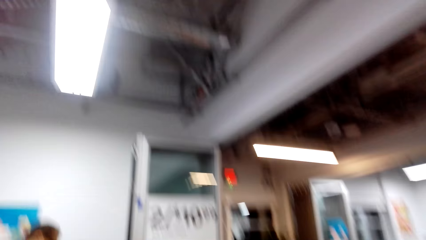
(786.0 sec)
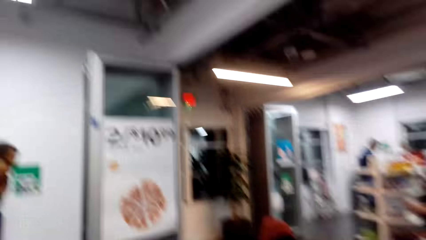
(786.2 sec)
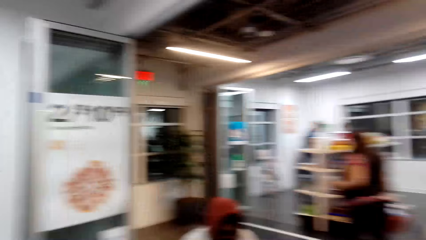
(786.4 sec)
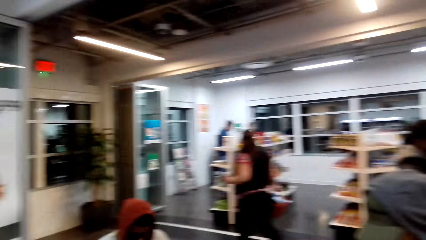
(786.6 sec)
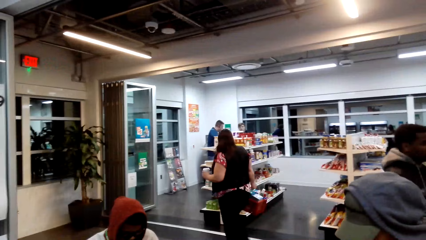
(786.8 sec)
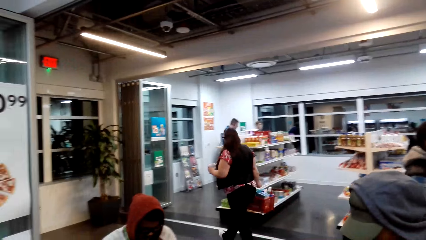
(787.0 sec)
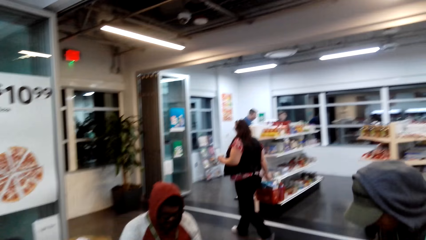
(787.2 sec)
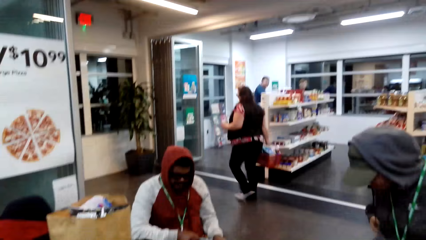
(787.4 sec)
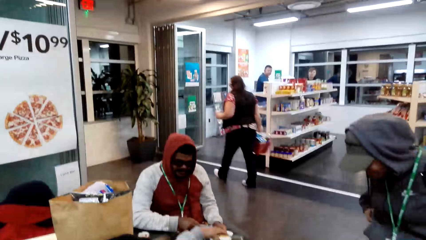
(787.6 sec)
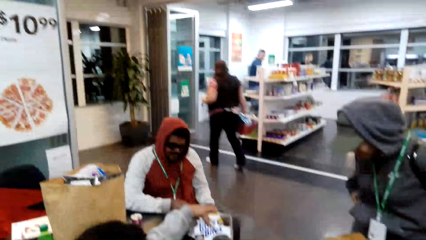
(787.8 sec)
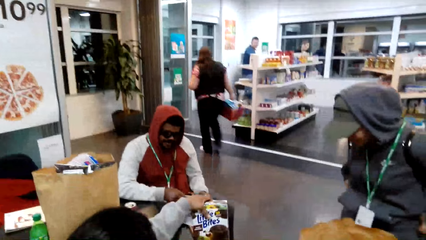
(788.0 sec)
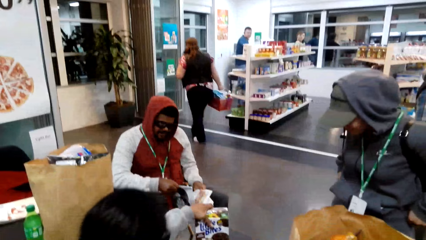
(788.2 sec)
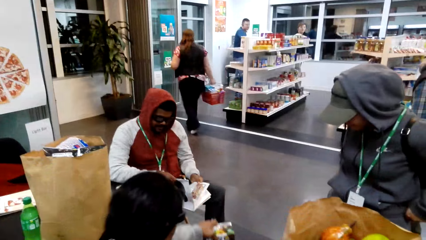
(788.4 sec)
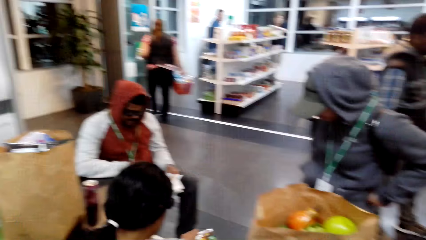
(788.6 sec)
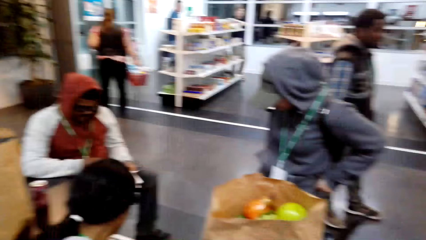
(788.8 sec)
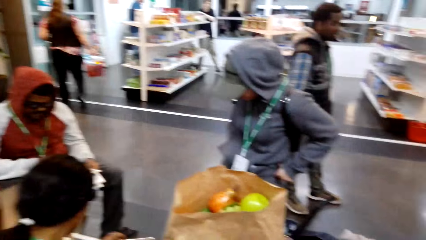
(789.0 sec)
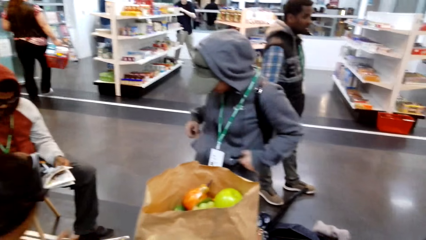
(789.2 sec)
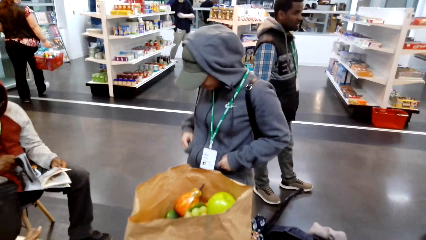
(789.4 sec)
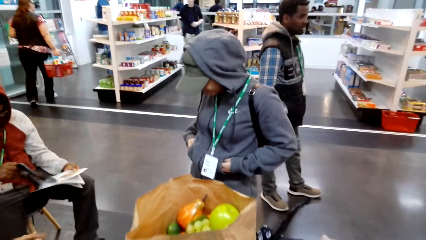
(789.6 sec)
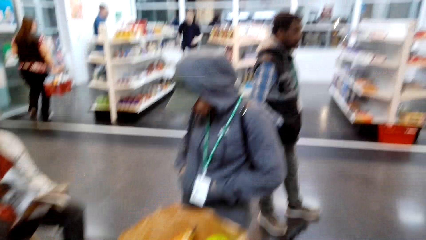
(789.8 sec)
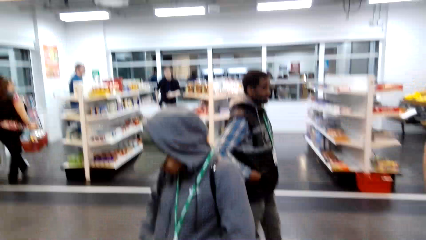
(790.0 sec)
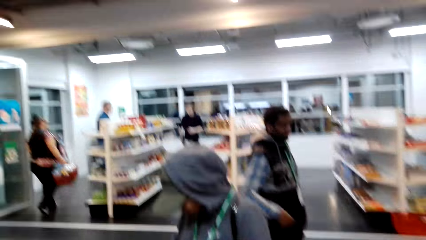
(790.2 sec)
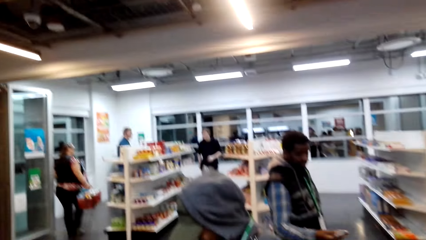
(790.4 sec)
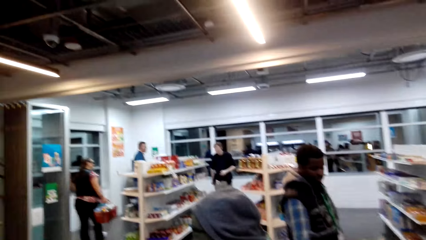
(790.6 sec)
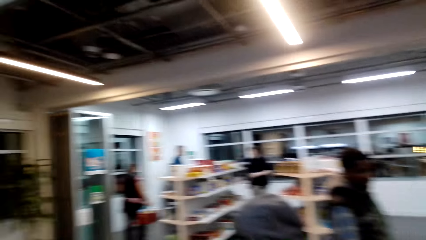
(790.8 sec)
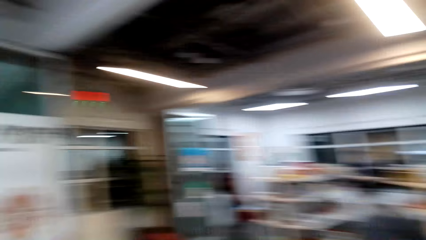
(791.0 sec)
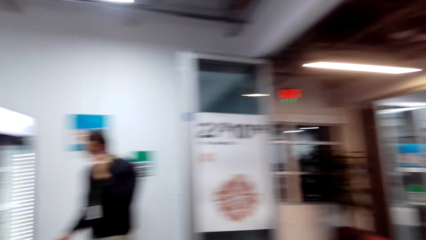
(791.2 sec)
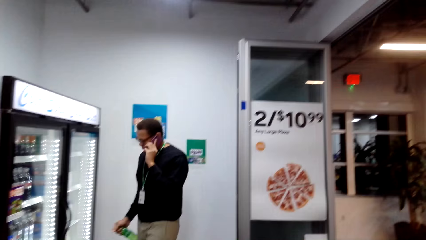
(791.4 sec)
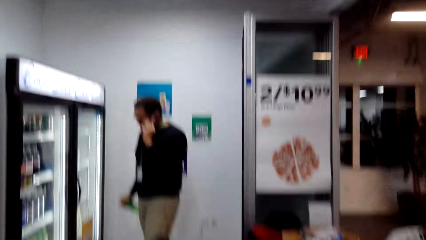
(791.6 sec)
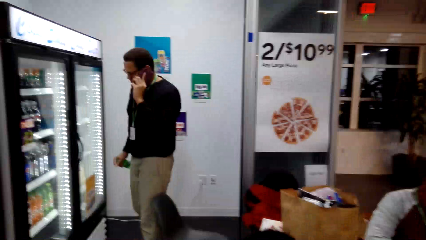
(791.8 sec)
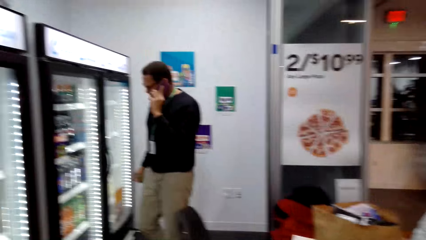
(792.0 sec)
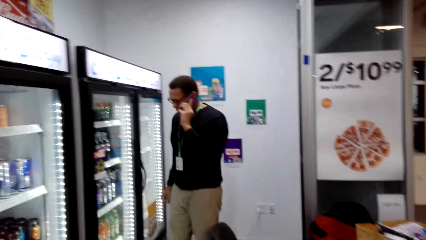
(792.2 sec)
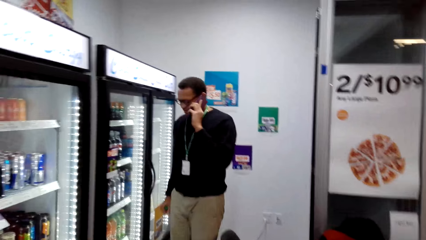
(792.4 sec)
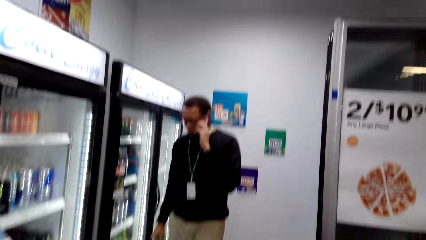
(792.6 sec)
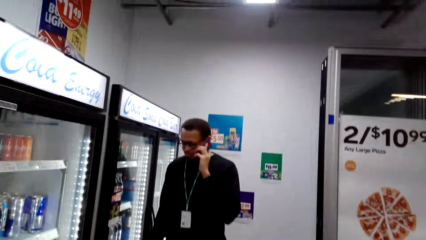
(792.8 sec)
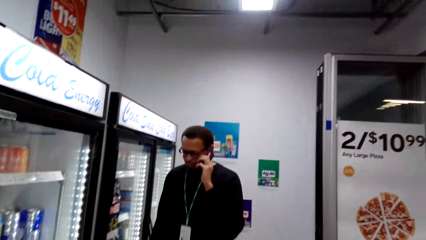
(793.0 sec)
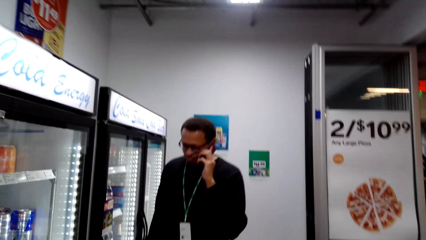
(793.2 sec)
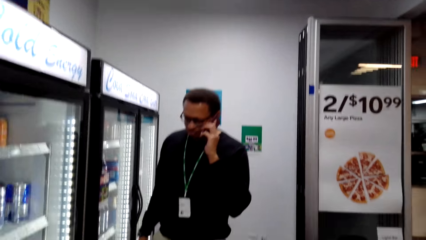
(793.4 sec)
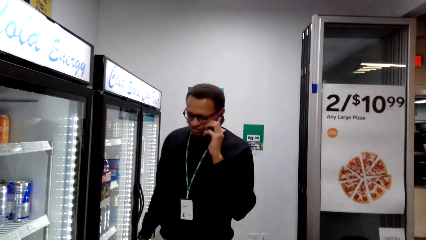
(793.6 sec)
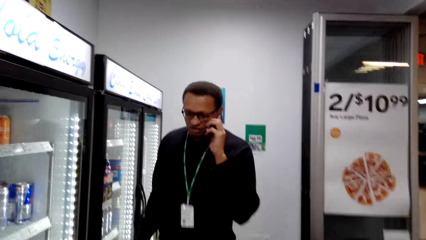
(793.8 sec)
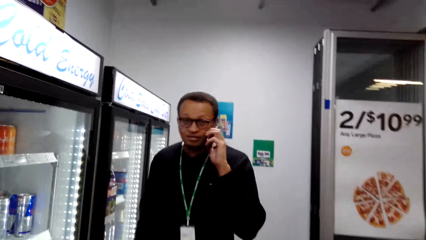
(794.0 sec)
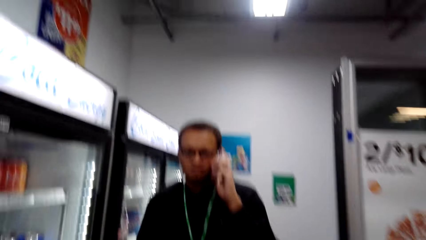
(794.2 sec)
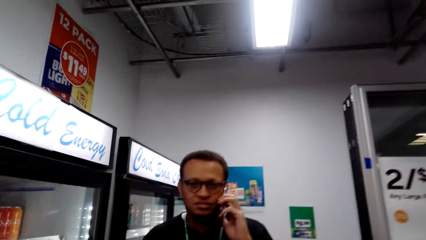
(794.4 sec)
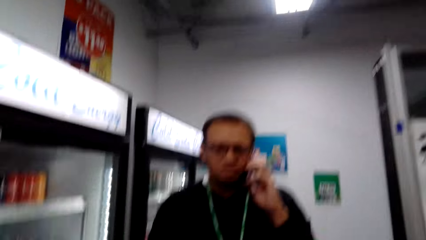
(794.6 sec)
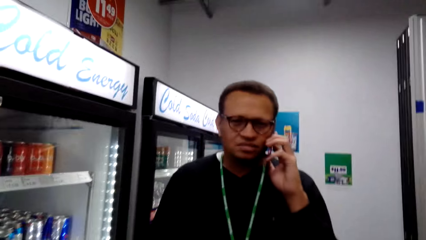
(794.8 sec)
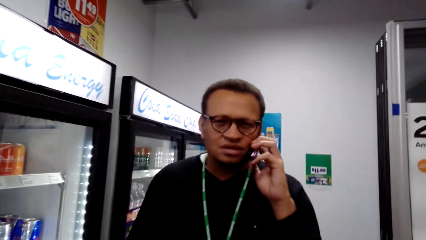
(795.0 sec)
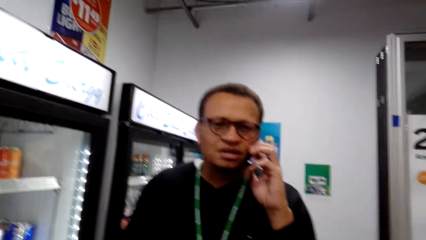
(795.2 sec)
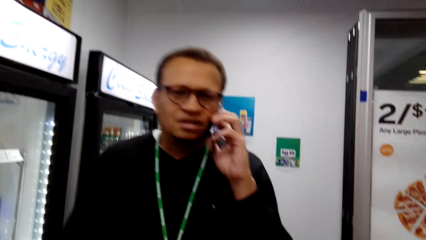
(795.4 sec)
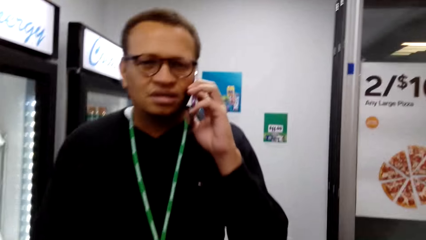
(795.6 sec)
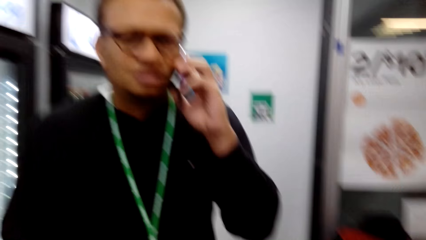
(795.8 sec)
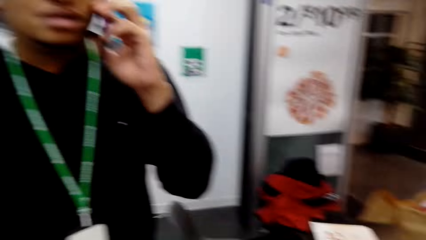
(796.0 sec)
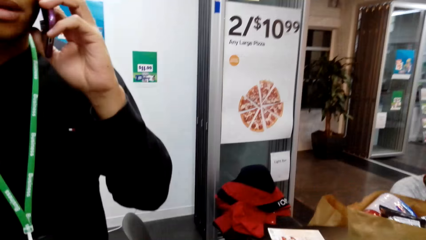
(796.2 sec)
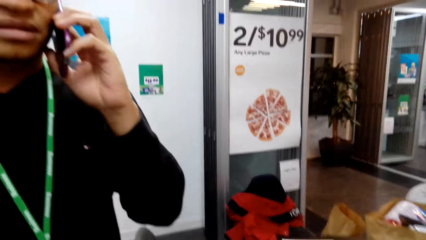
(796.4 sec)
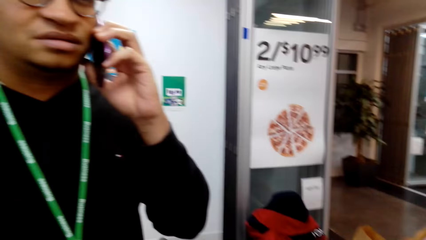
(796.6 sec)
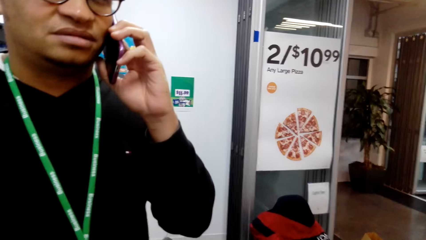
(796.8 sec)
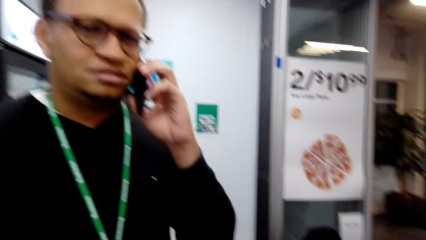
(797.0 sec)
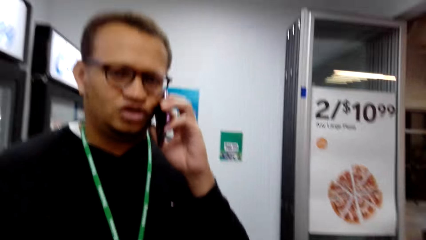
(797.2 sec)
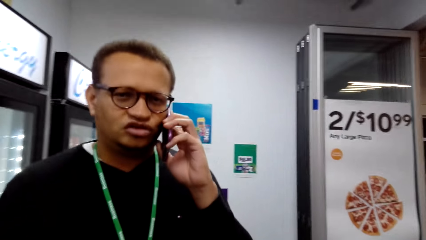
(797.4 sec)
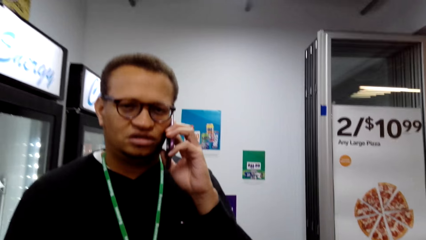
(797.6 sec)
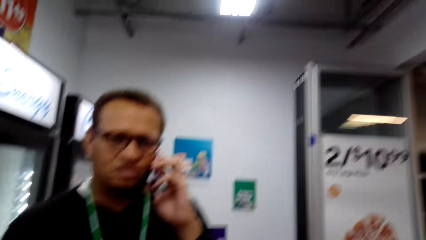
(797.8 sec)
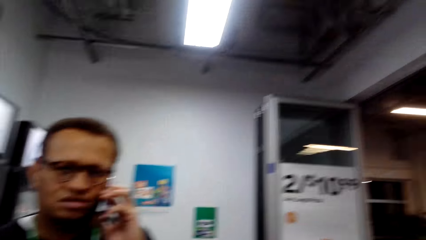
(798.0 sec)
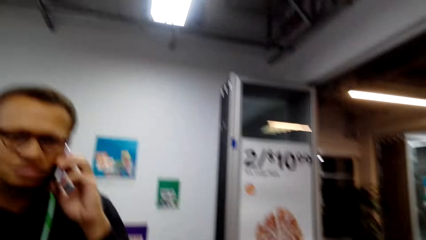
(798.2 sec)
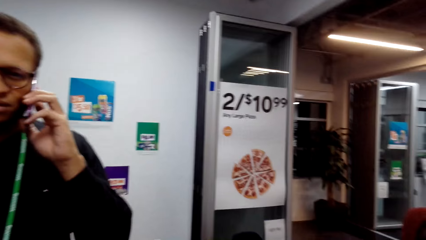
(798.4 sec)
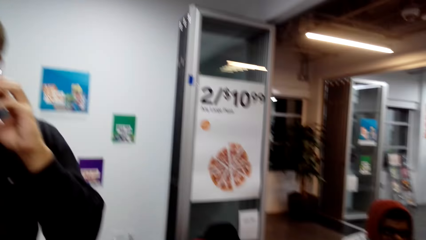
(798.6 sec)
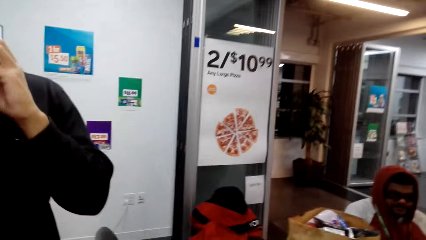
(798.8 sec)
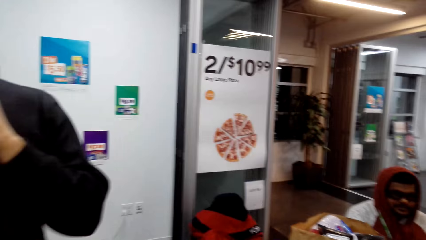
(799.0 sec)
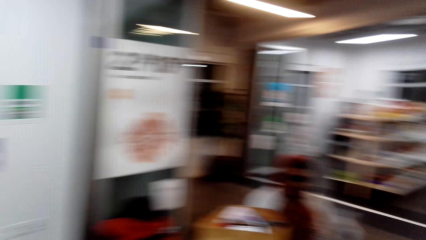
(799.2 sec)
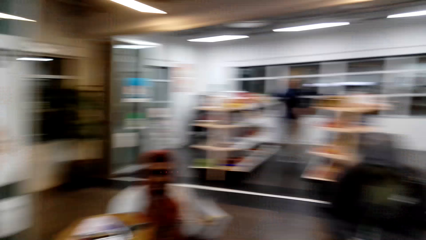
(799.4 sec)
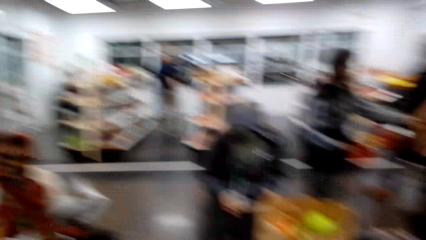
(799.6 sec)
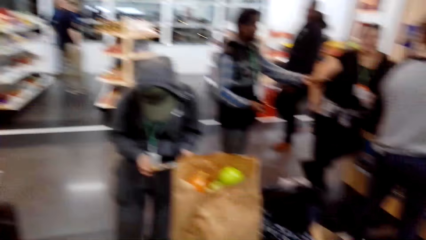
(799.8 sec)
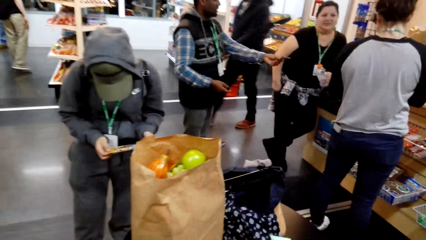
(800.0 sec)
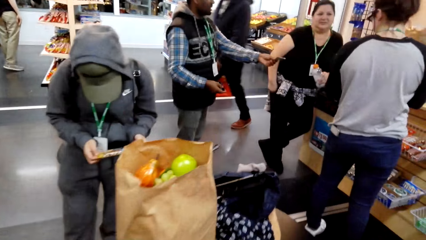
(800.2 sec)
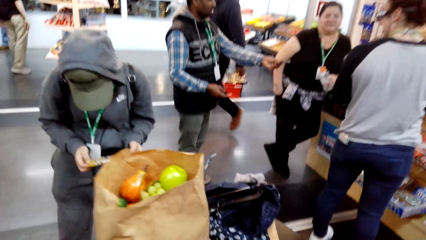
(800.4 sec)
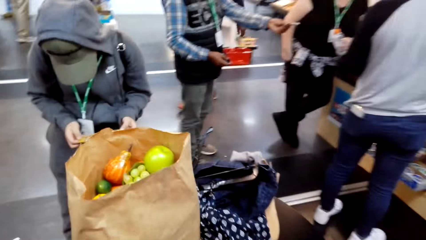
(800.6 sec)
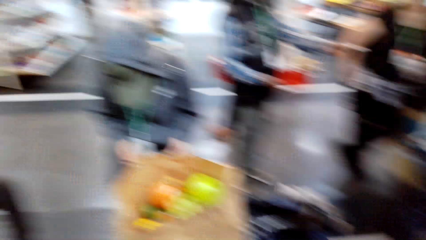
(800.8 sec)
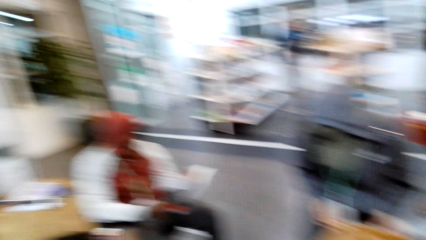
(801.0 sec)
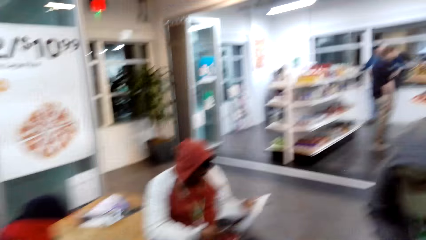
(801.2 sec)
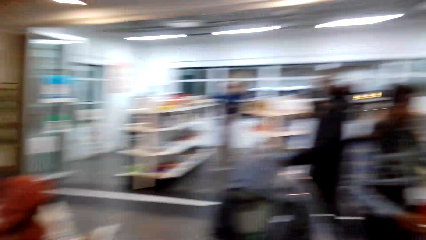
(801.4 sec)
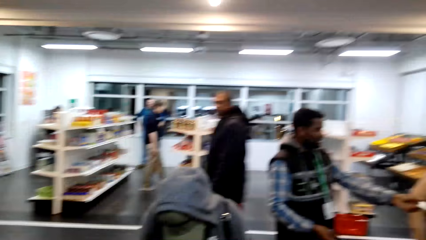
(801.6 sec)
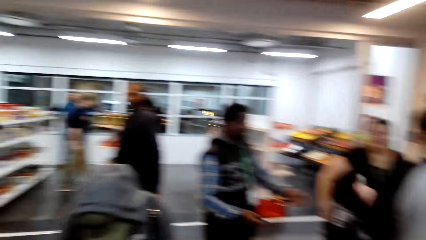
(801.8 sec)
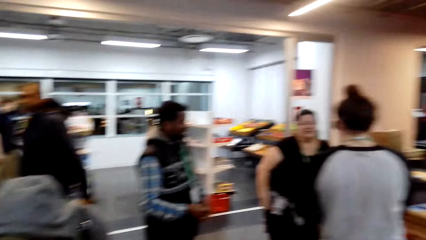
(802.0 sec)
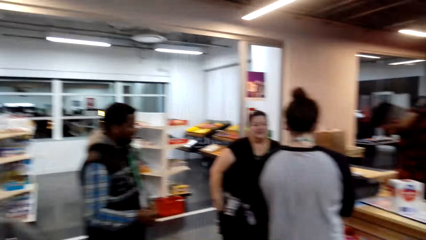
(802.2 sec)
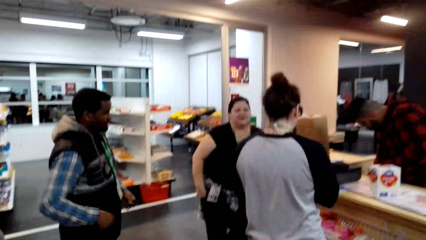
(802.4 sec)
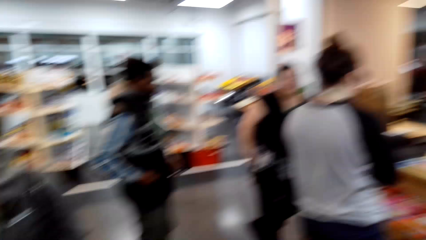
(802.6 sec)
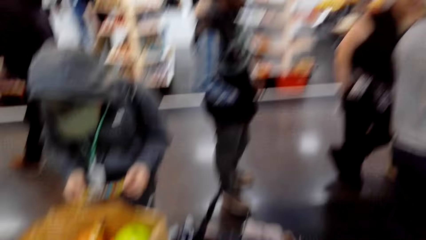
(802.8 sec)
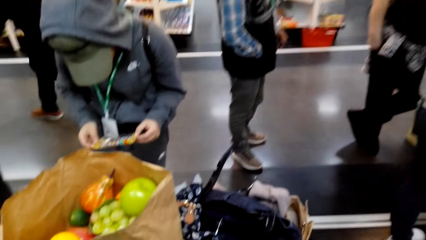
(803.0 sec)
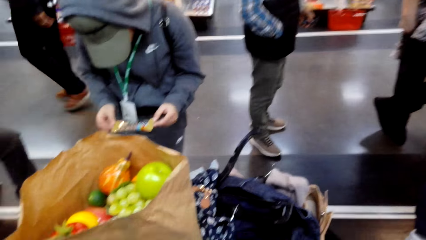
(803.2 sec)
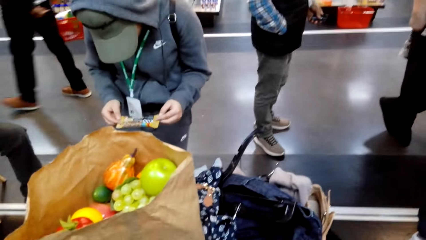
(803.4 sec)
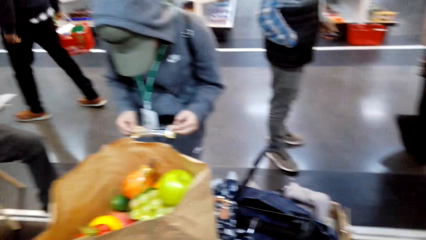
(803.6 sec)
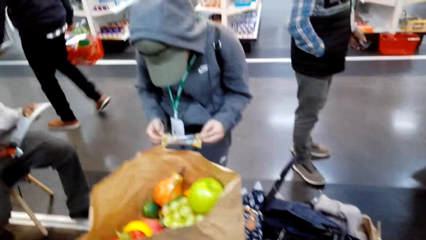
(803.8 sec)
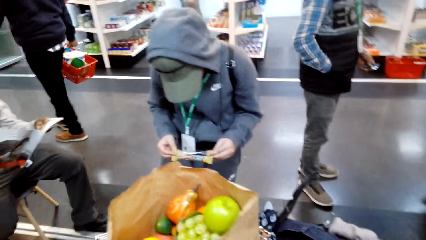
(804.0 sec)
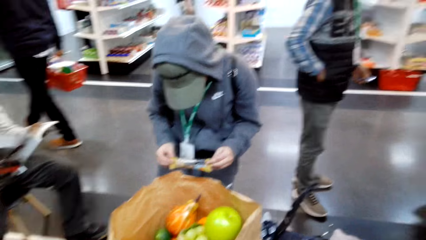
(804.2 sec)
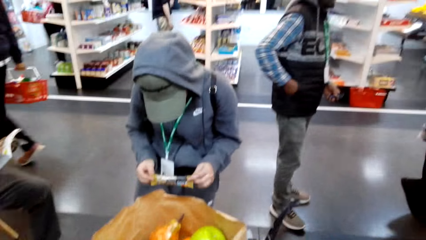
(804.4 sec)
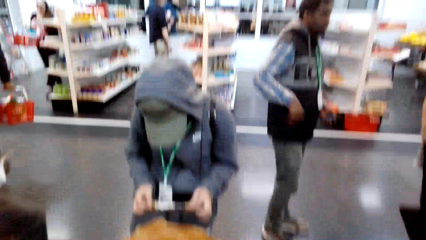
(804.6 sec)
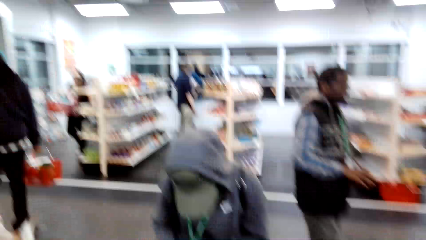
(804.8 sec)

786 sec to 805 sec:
The camera wearer looks at a man. They converse with the man. They look around.
